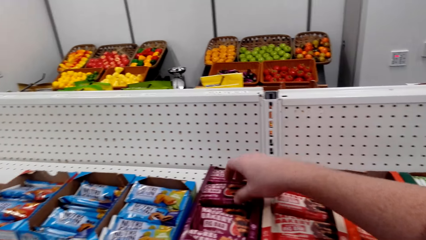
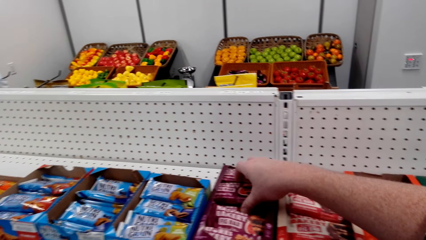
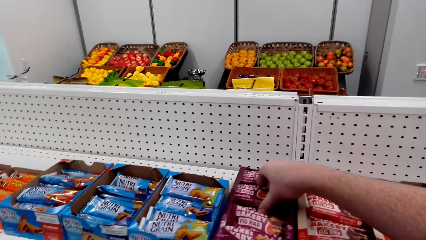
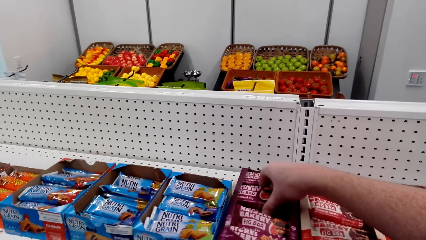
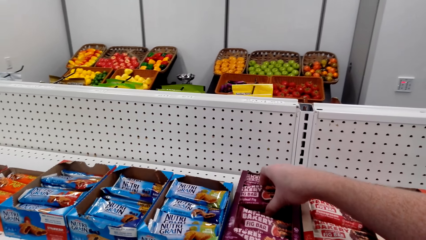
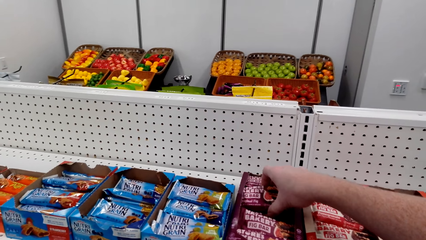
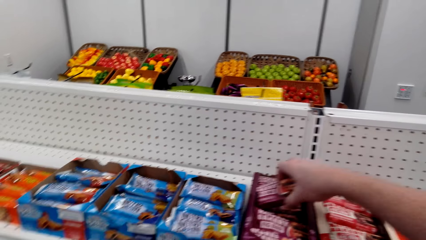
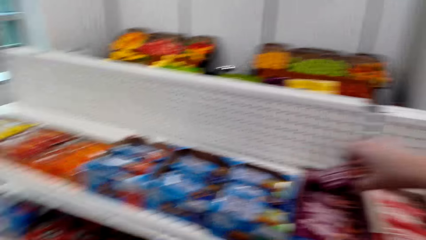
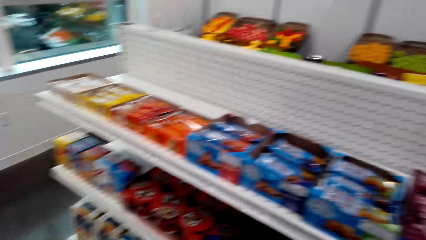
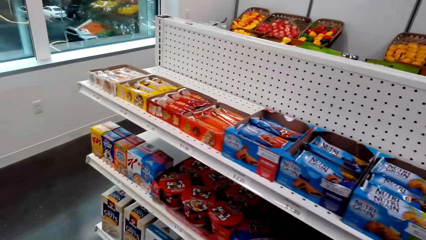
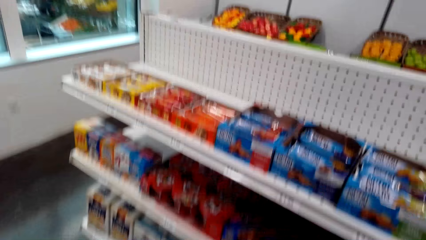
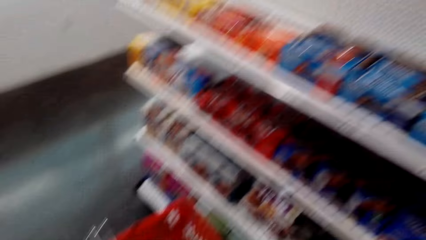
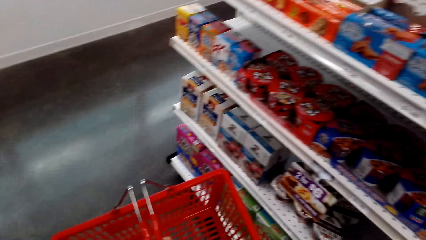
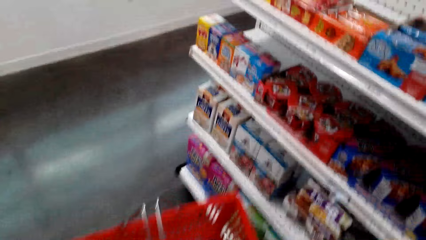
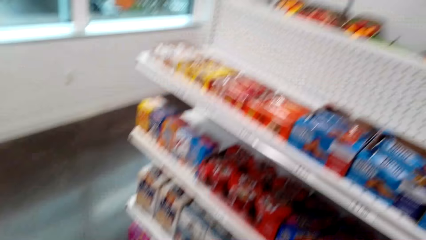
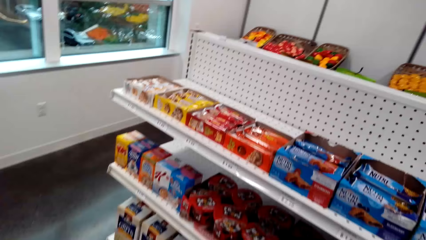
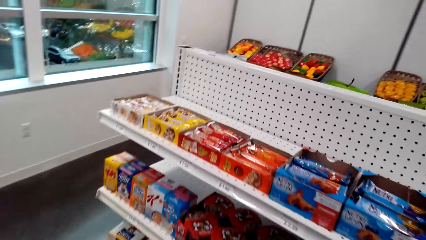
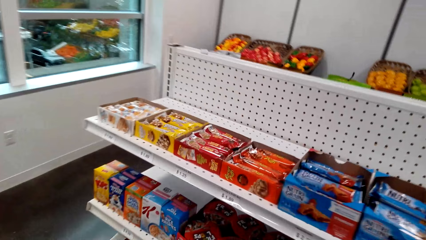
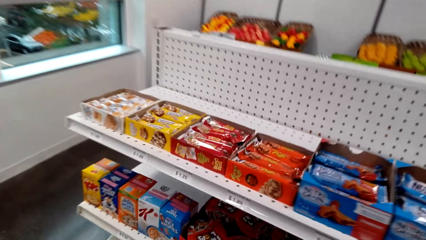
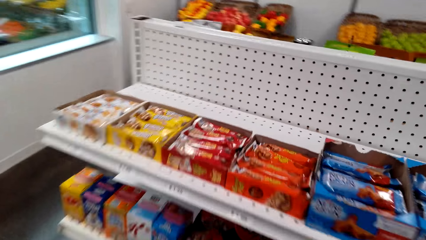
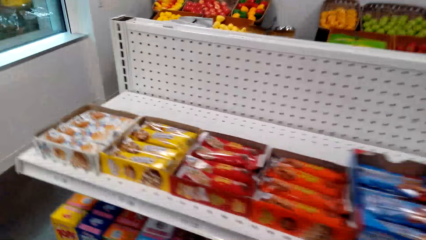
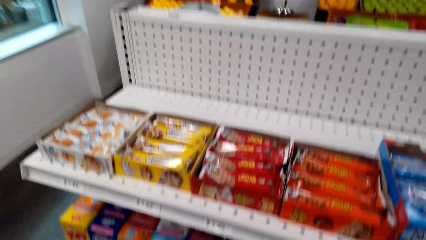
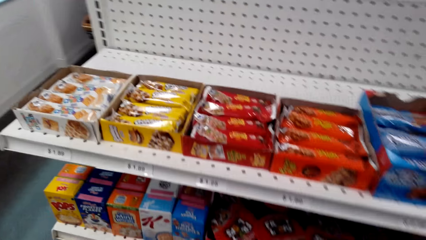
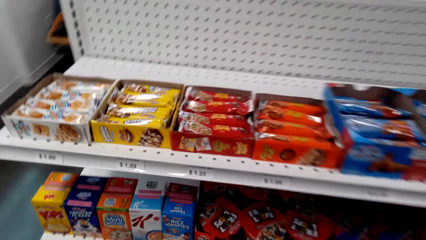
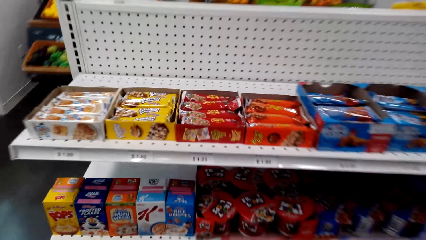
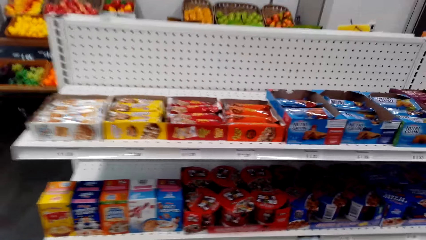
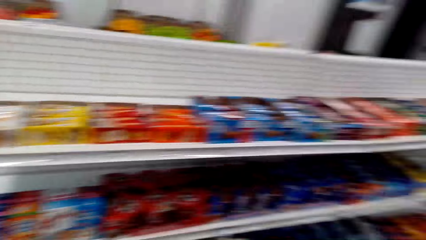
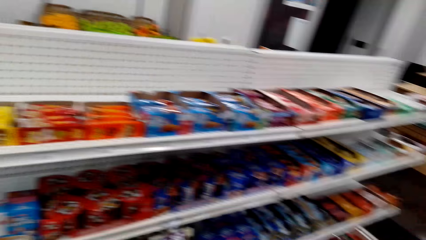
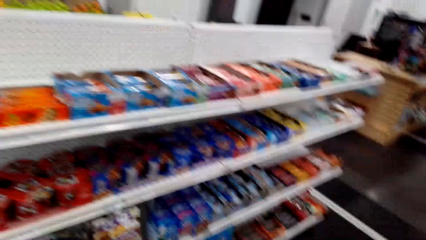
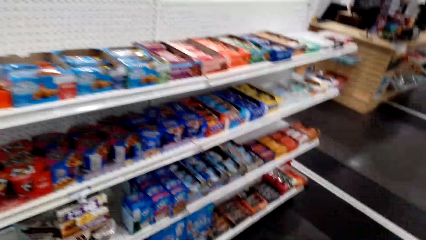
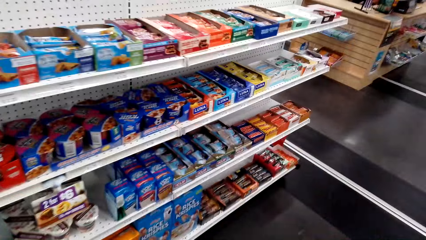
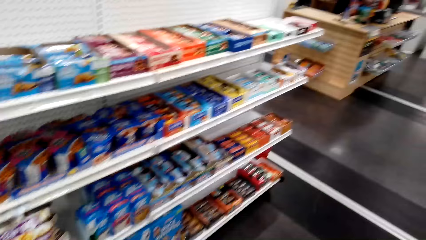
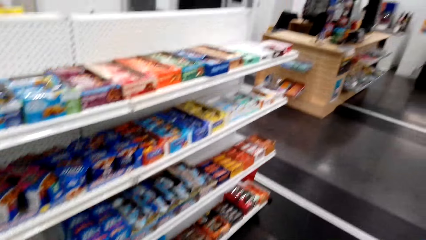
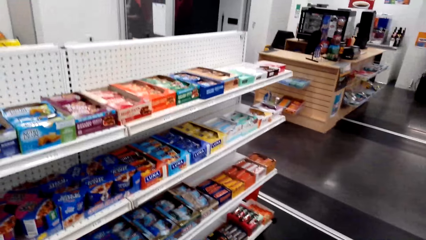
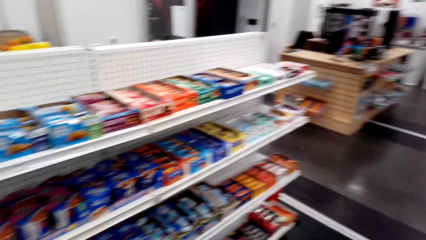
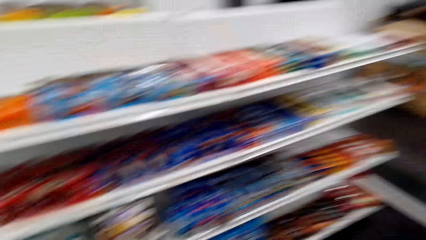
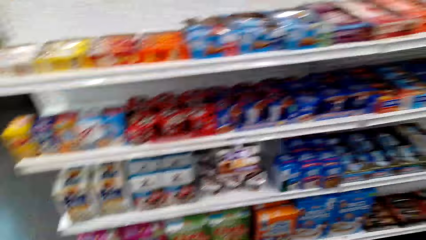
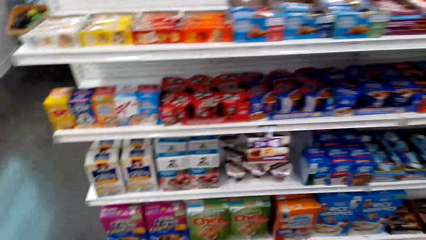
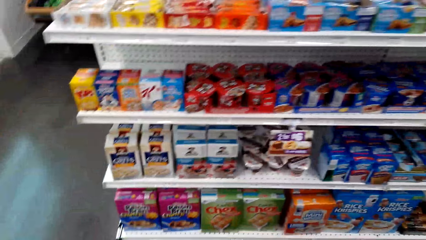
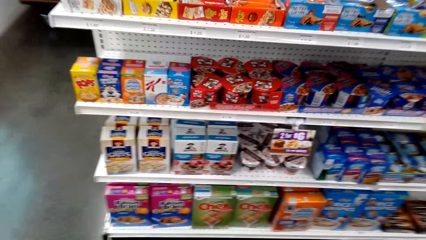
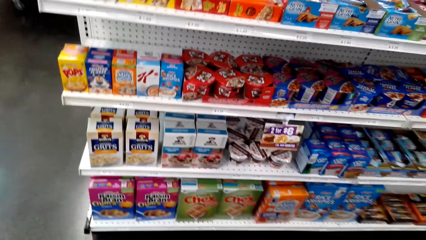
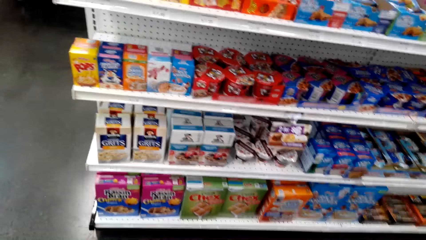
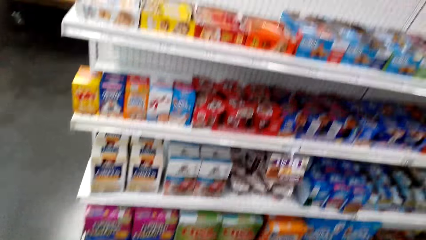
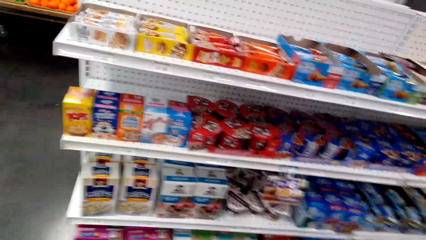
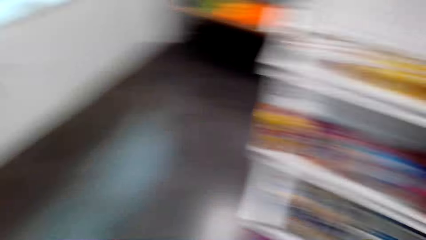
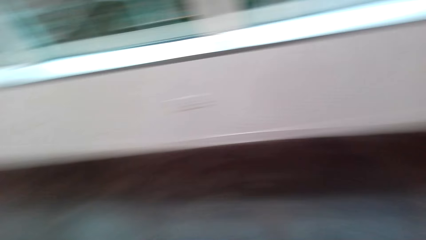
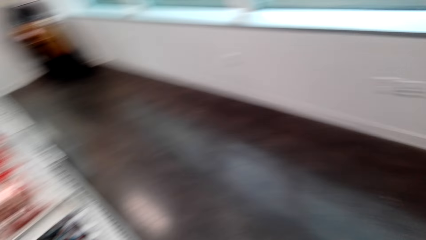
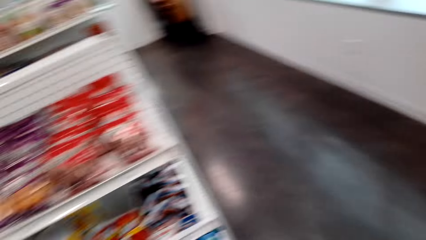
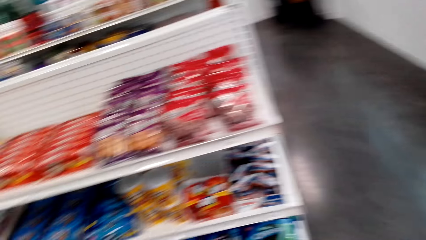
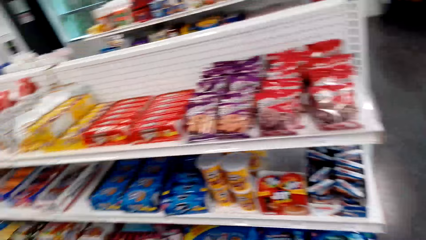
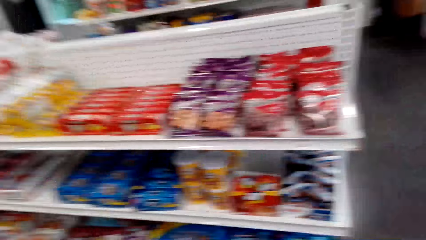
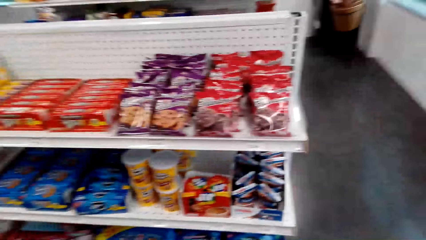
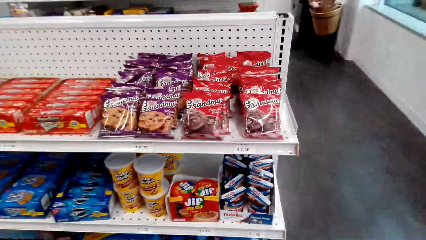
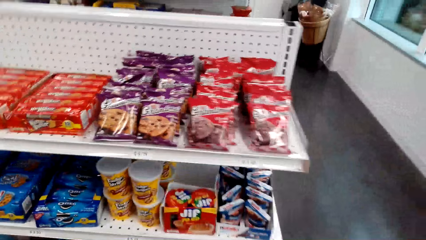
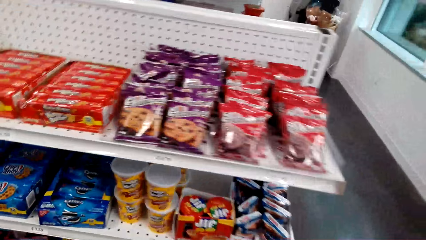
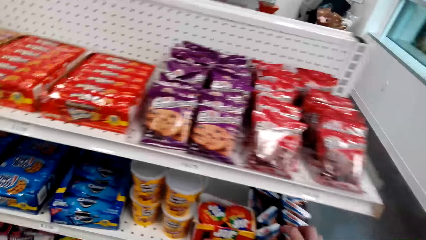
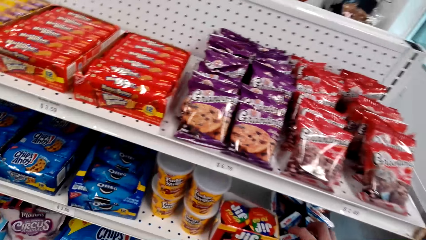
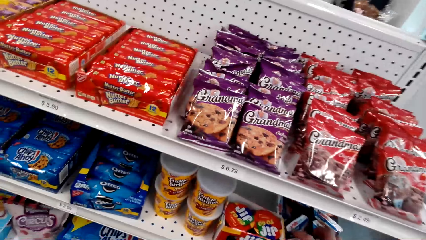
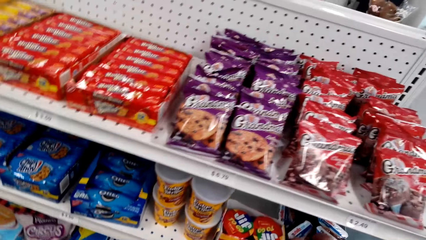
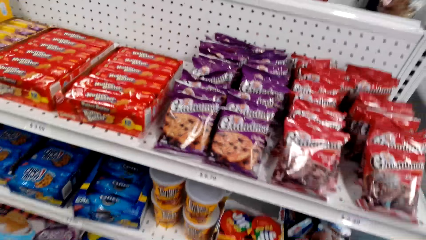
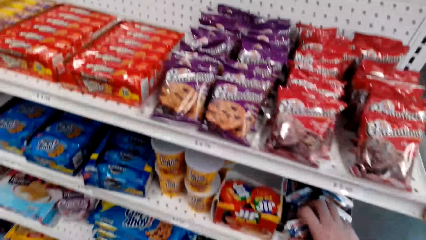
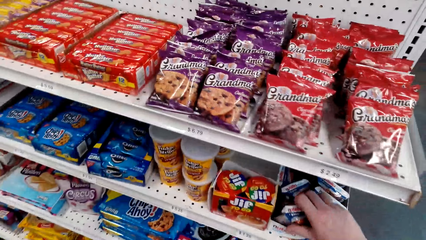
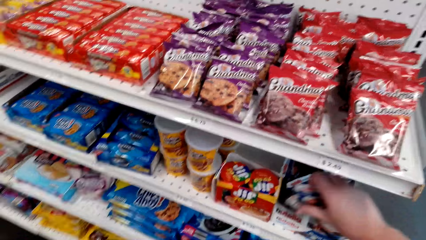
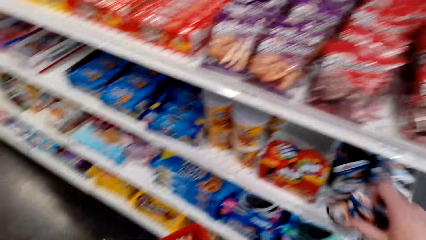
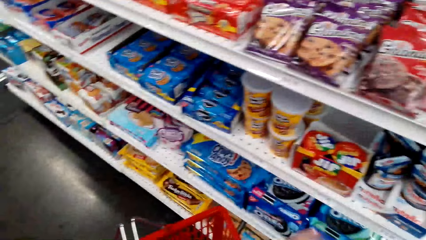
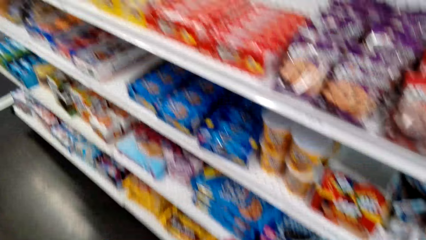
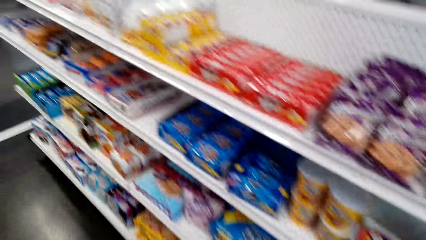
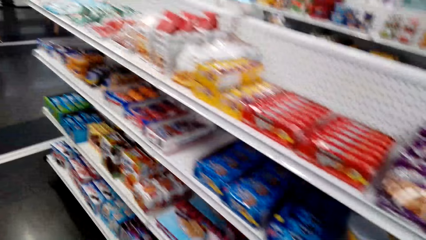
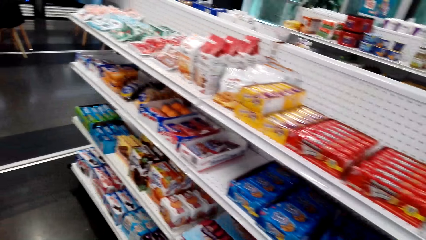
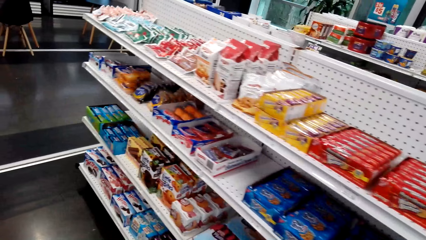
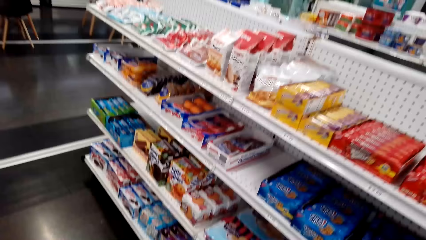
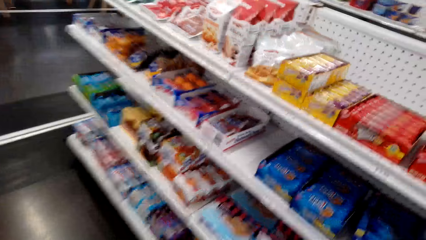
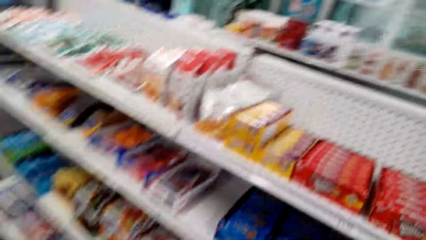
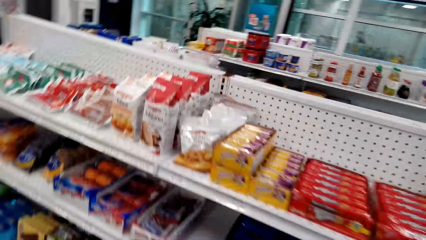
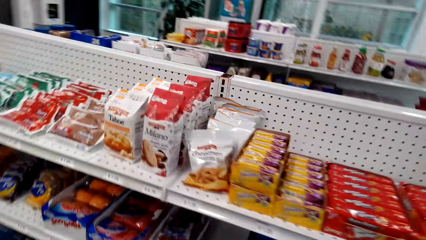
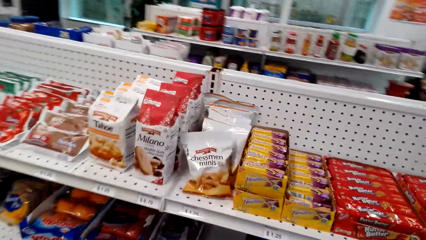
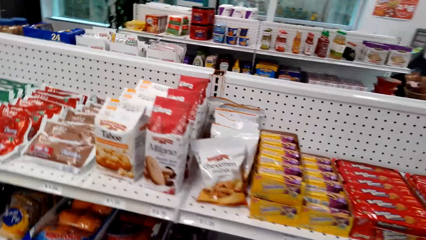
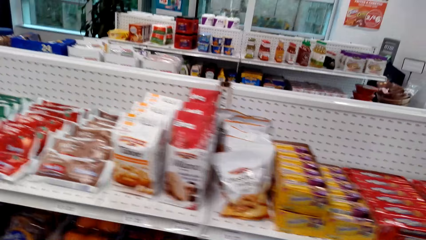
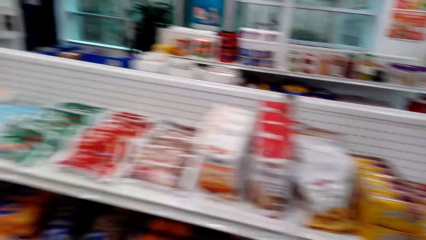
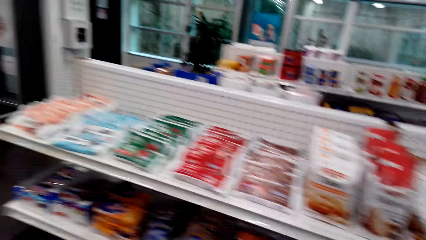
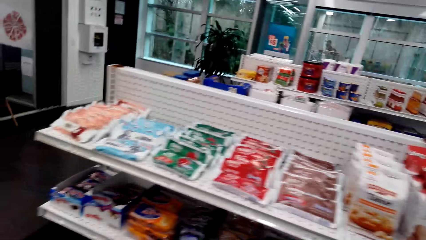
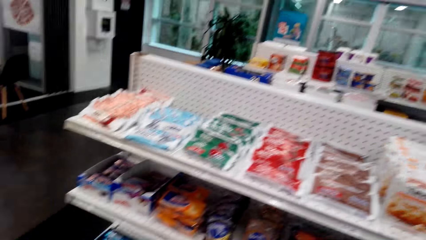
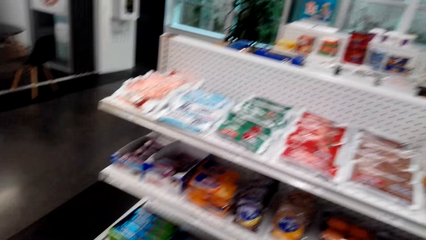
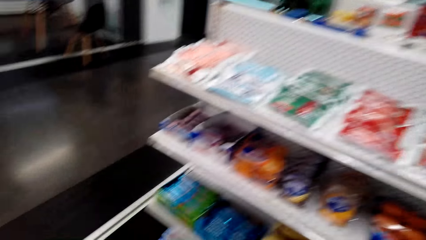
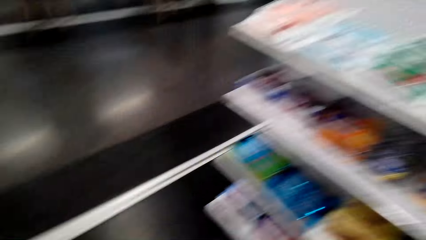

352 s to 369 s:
The camera wearer looks at the items in the shelves. They pick snacks from the shelf. They walk around.
